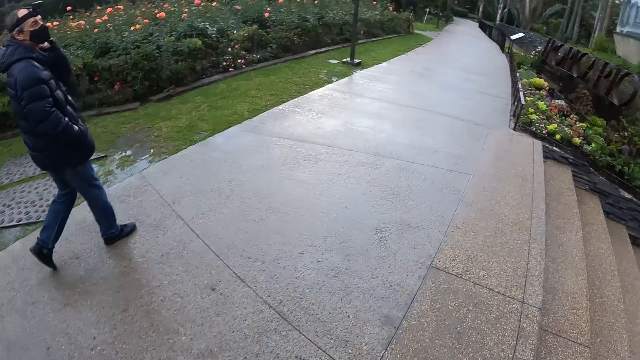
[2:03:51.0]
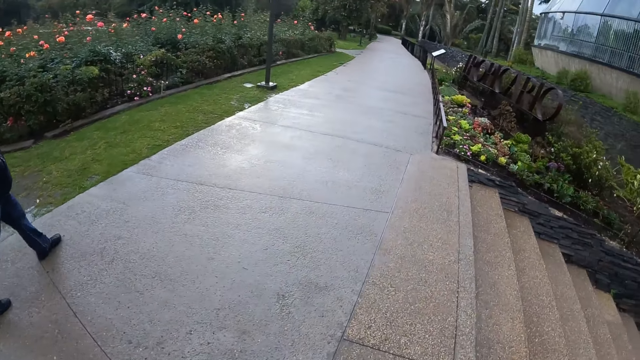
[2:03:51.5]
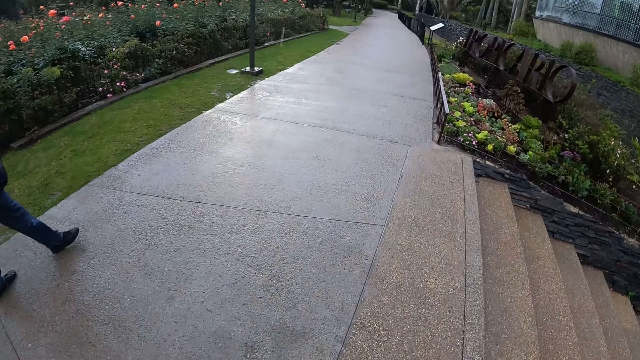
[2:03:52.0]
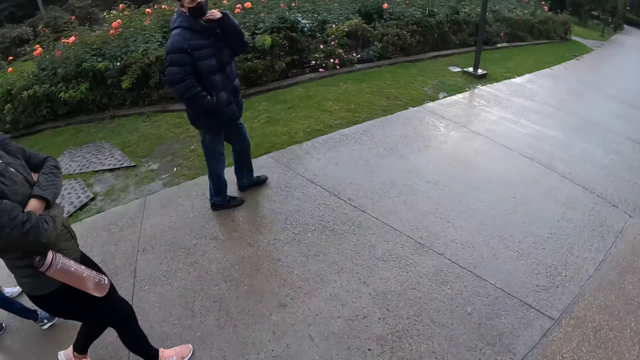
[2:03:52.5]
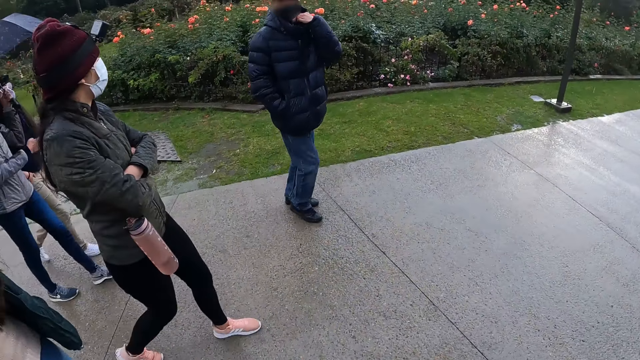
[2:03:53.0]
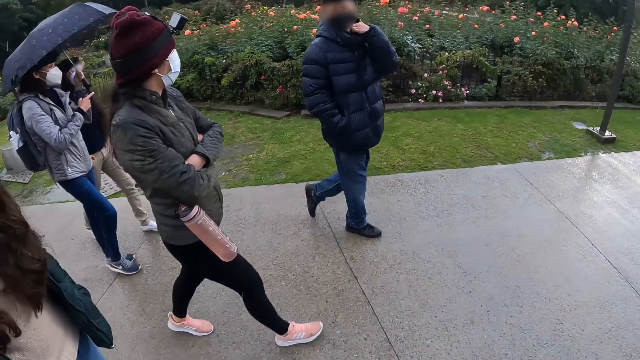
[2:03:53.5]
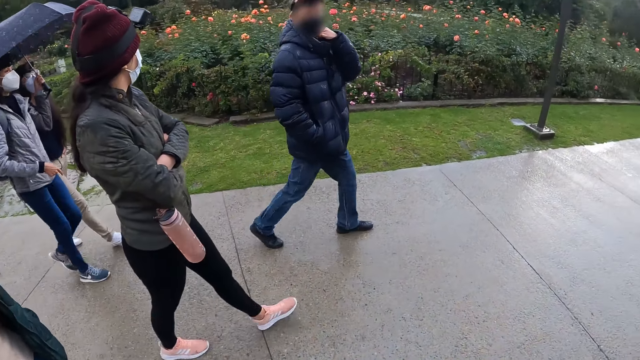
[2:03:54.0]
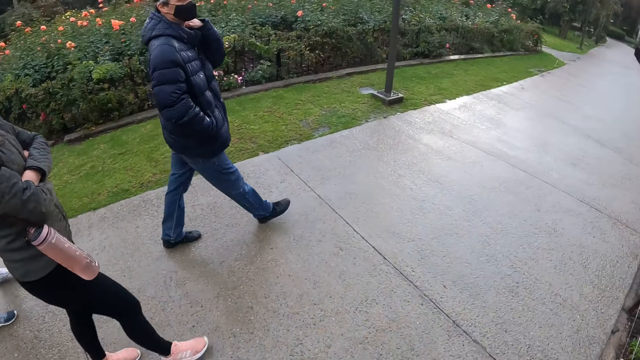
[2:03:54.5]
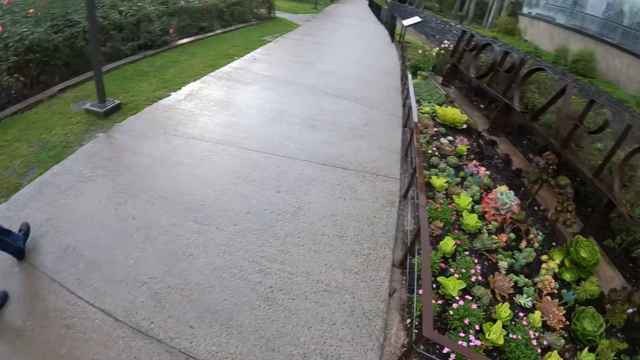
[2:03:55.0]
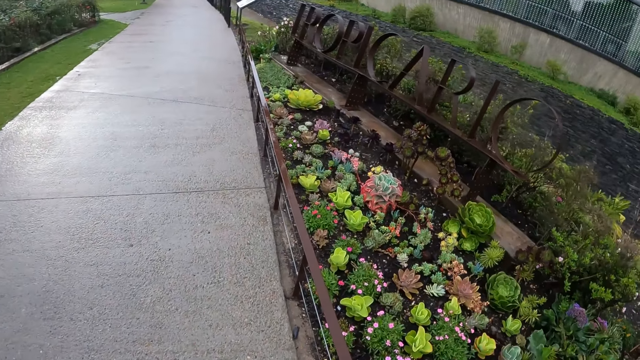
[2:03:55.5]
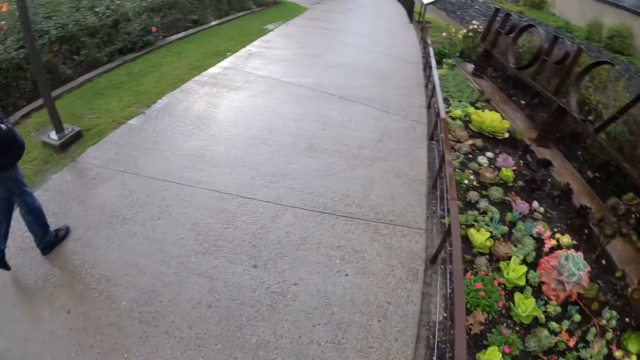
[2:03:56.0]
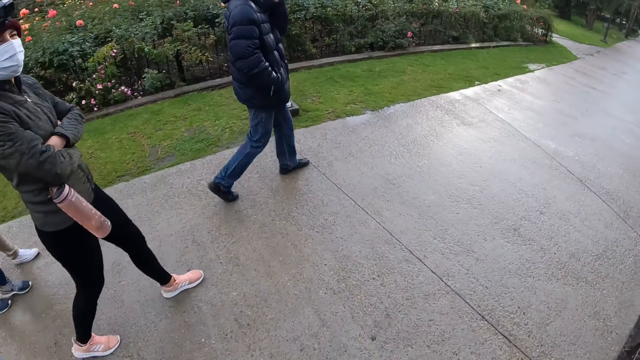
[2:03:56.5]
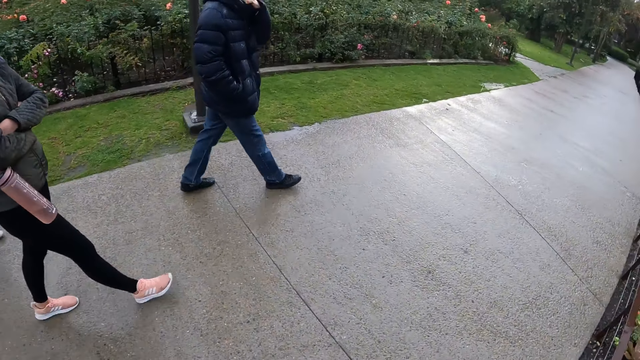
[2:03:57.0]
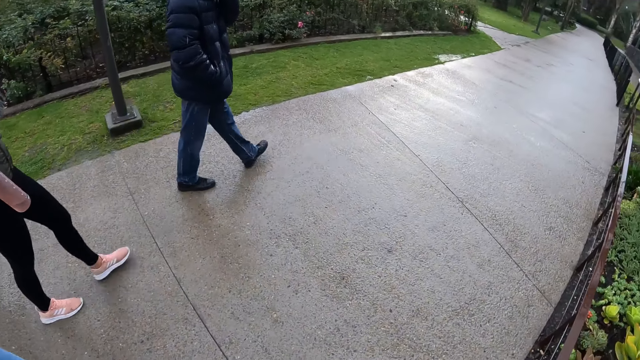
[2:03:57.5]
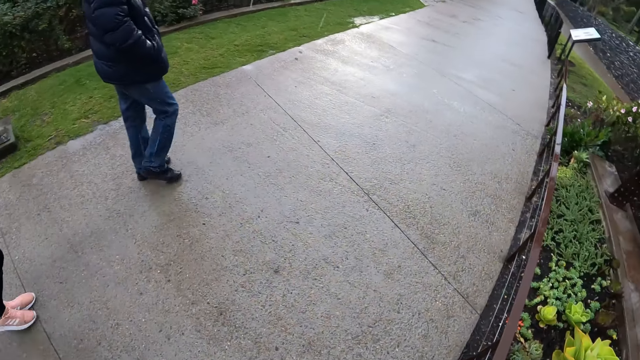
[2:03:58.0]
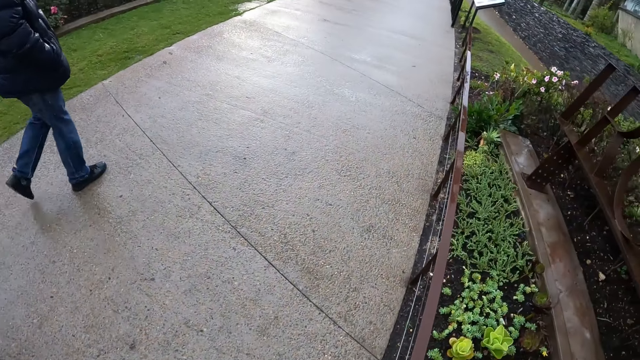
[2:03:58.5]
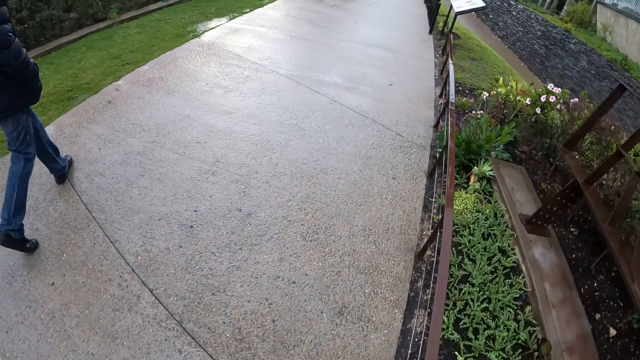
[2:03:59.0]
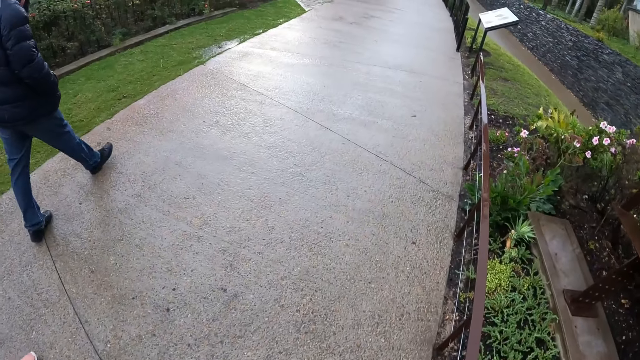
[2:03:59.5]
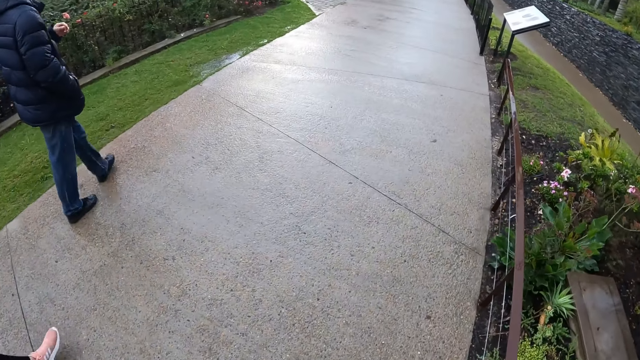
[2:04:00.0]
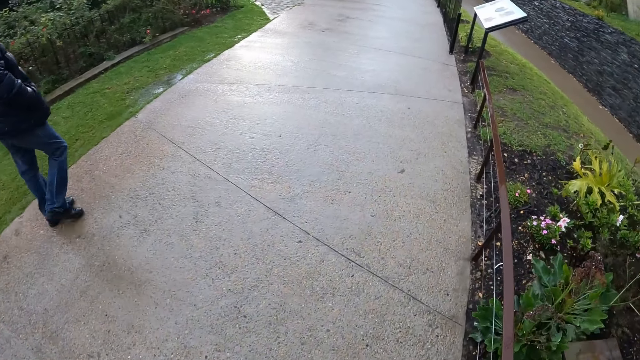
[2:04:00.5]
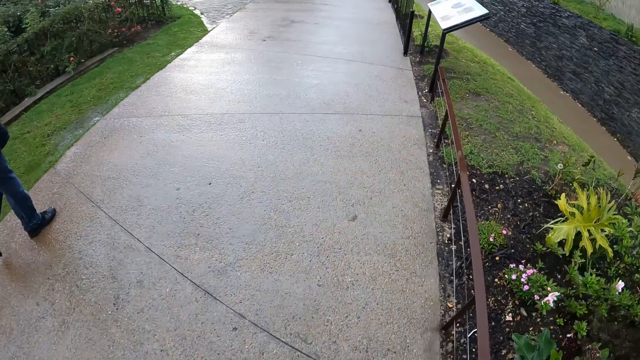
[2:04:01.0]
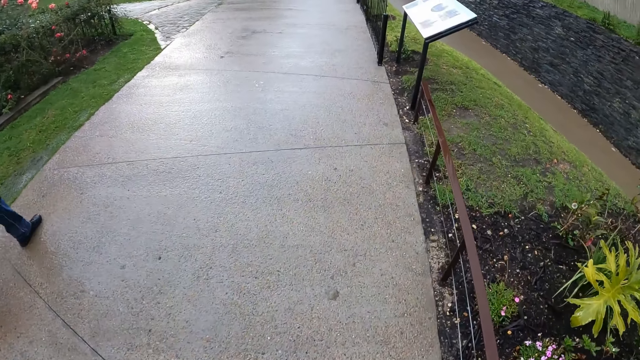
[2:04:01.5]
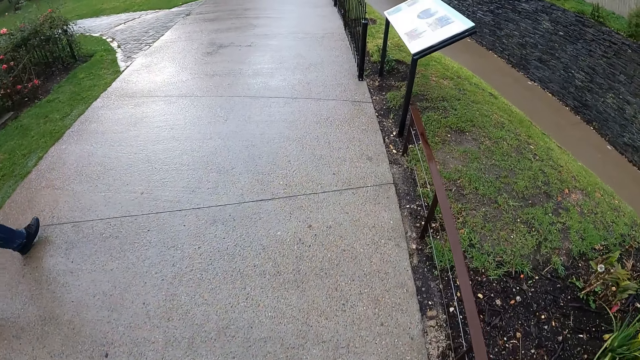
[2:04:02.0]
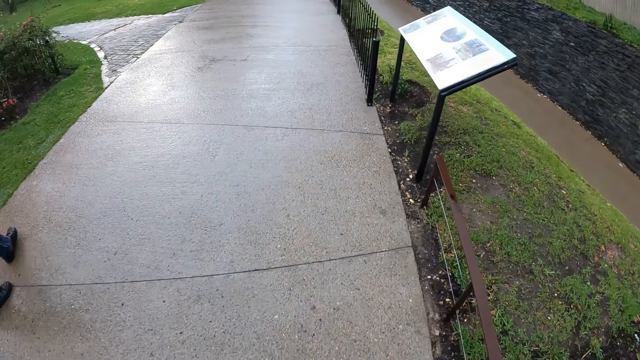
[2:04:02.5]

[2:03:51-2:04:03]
A woman points her right hand to a man.

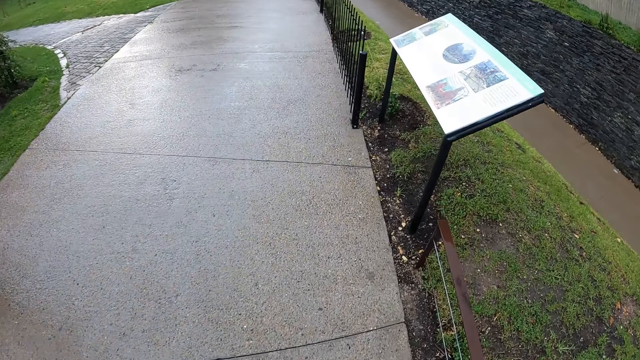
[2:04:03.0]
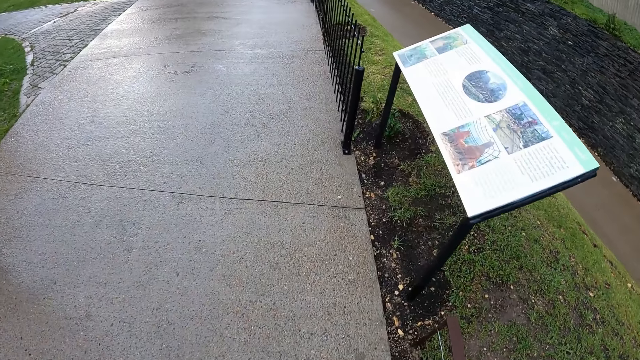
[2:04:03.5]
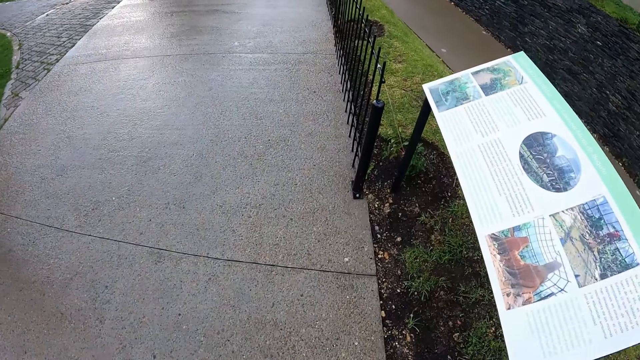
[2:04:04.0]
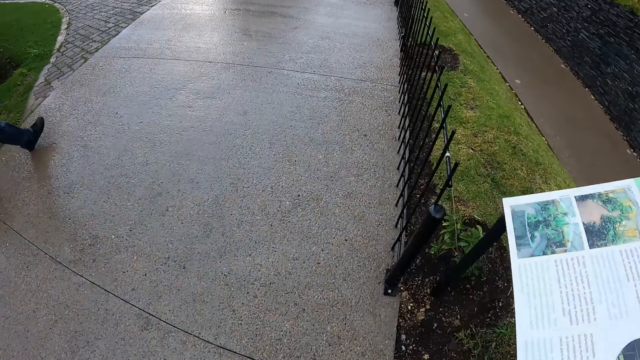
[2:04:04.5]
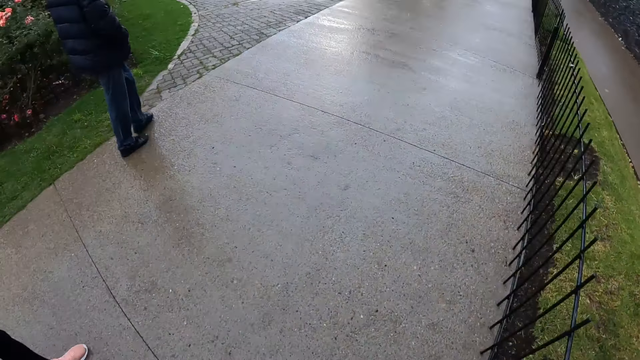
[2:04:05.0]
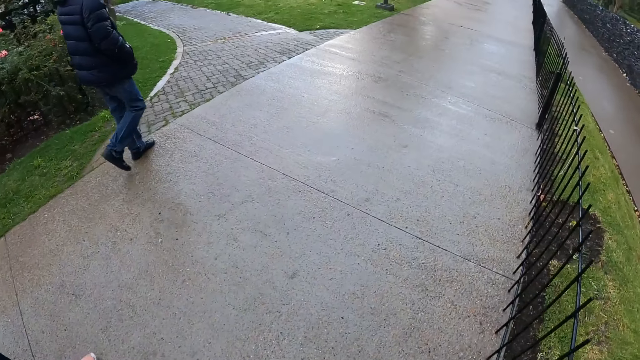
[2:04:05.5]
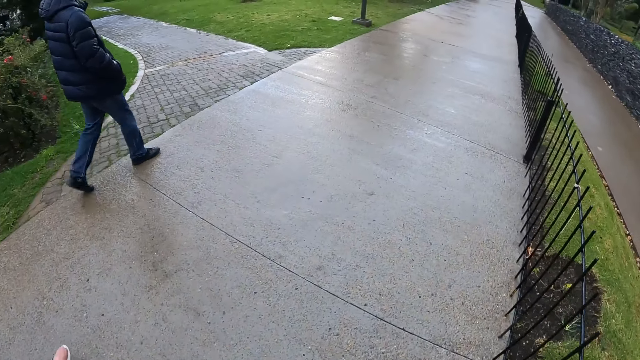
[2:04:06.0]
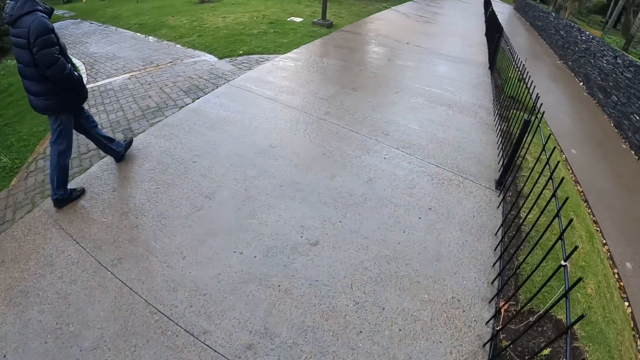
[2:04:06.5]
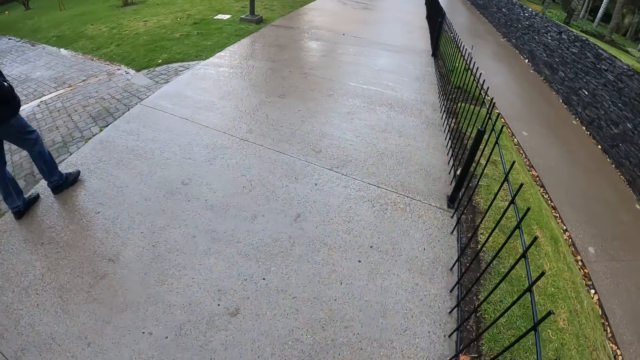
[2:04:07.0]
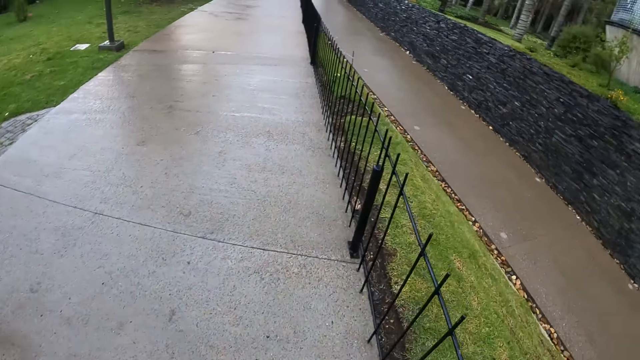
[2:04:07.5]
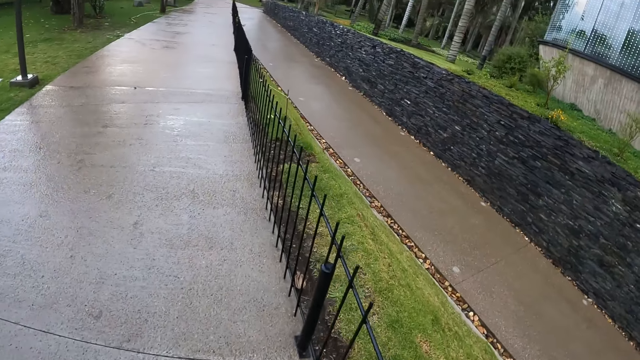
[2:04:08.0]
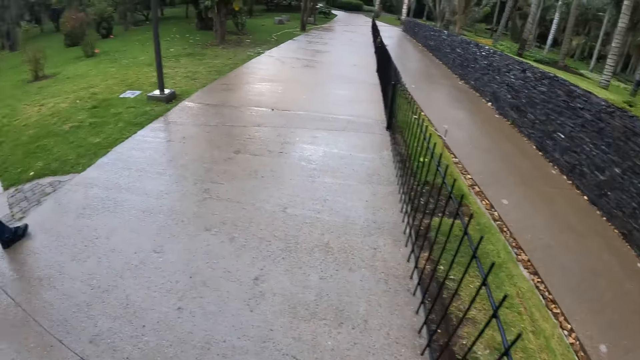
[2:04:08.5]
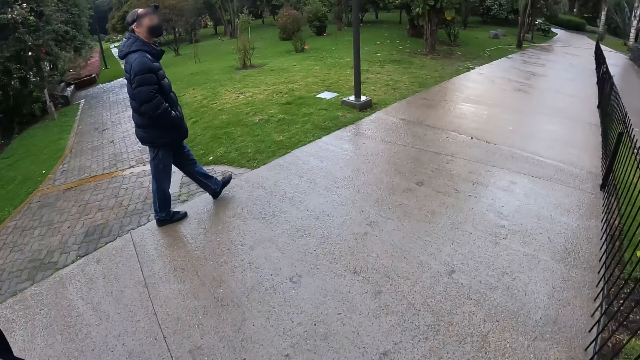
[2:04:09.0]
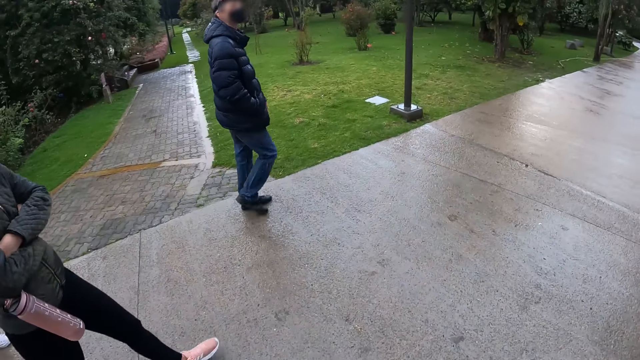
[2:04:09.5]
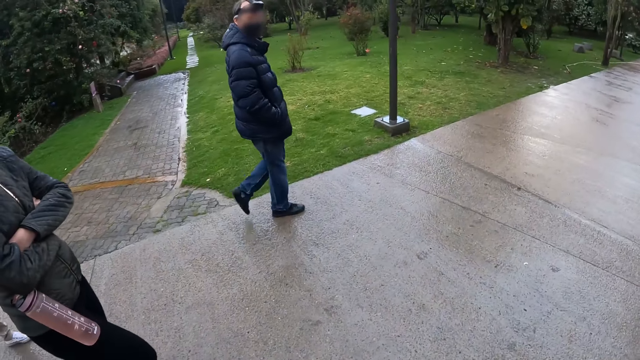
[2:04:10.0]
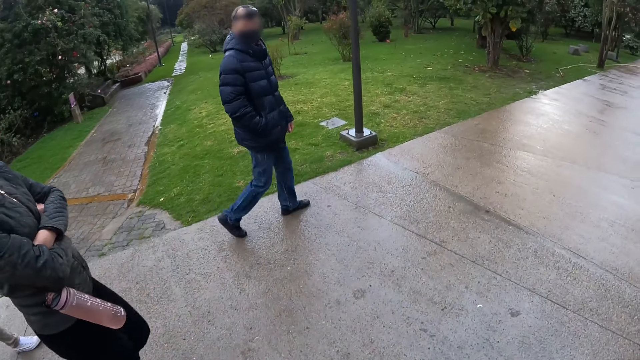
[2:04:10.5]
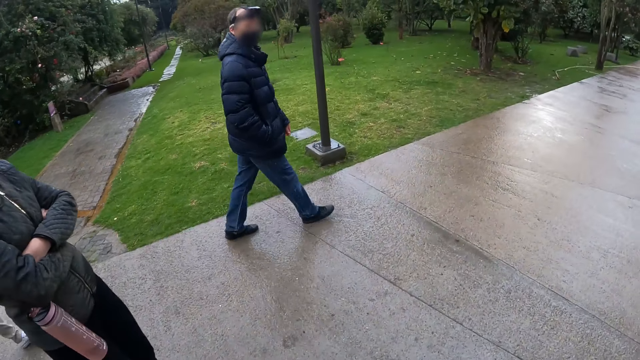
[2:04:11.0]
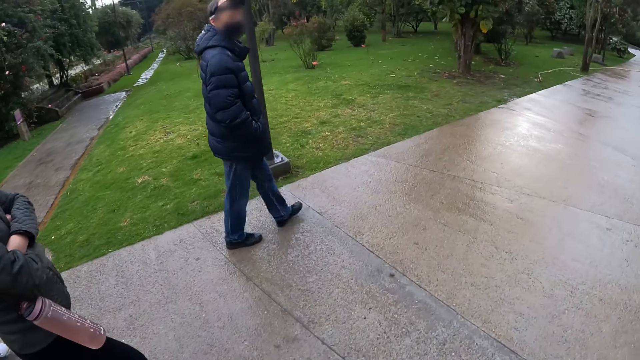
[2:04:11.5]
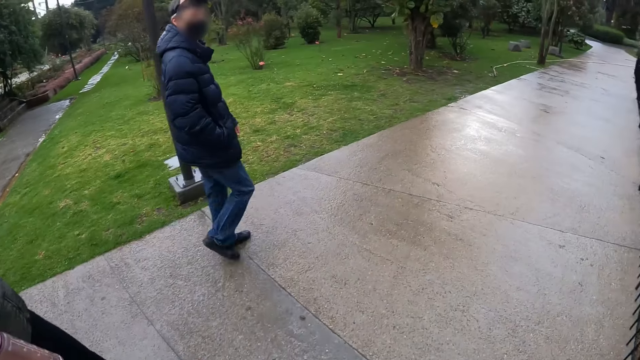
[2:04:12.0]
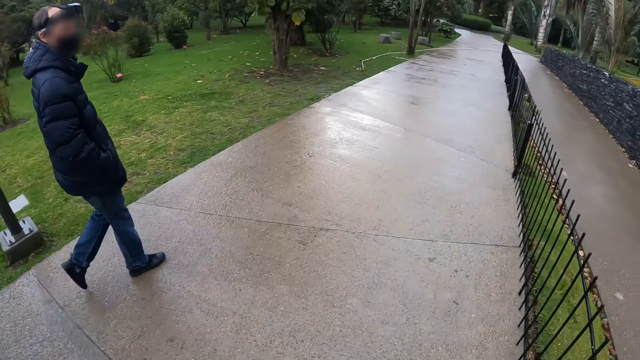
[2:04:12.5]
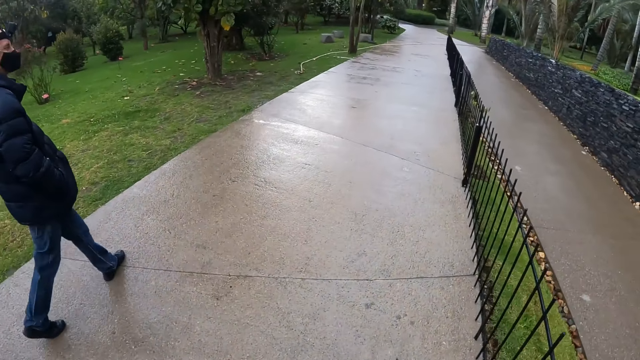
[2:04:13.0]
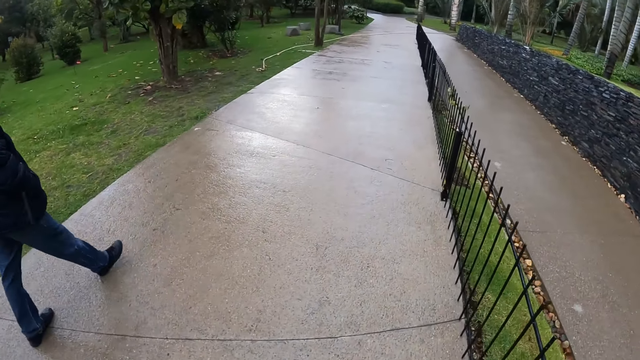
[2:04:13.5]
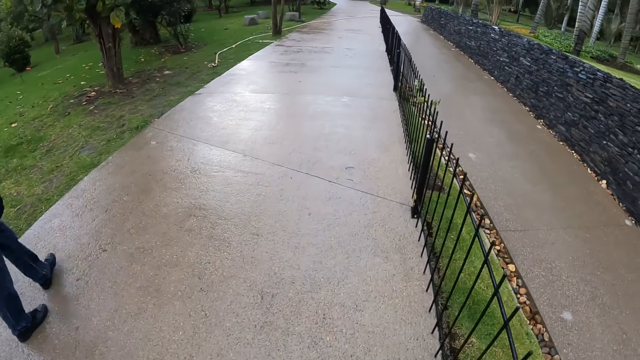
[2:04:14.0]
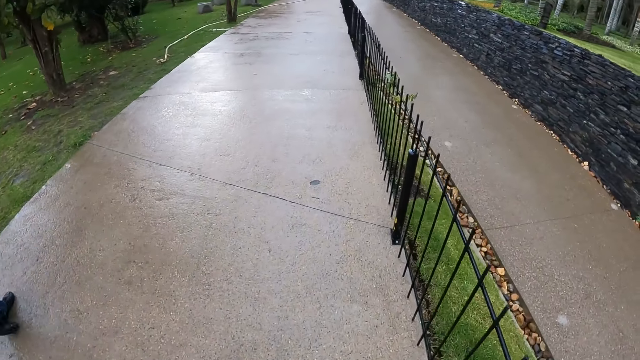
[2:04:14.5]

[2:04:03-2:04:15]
A man speaks with gestures and gestures with his head.
